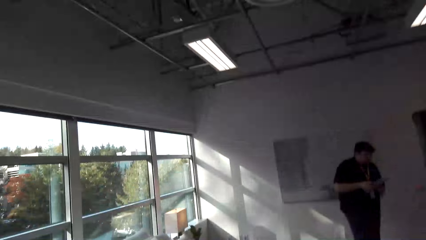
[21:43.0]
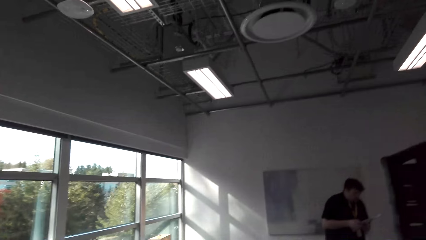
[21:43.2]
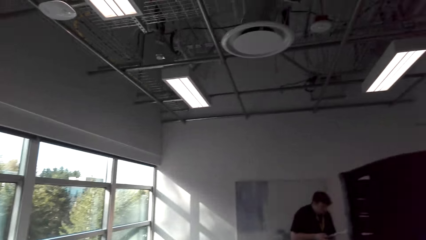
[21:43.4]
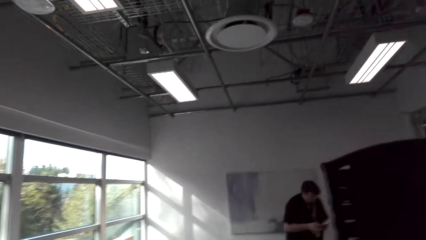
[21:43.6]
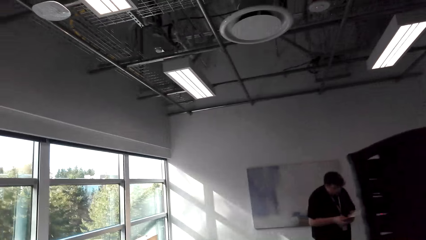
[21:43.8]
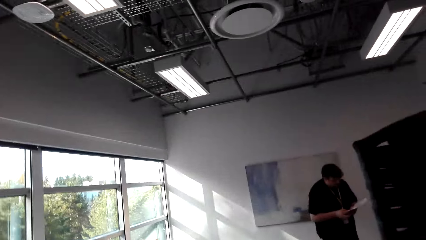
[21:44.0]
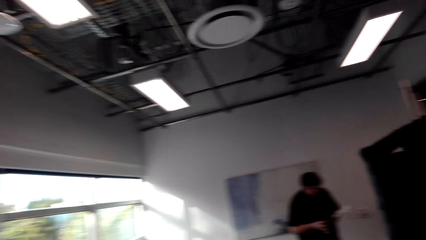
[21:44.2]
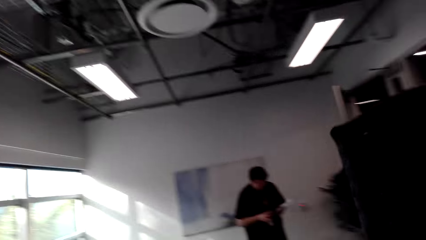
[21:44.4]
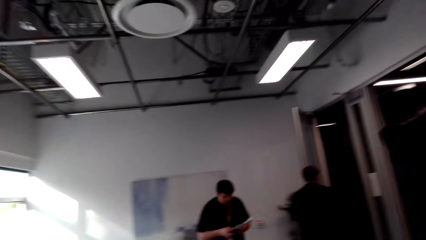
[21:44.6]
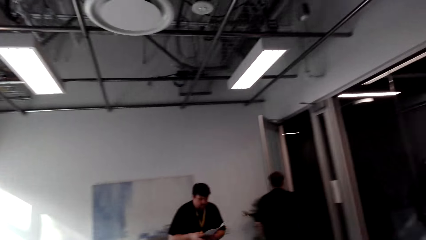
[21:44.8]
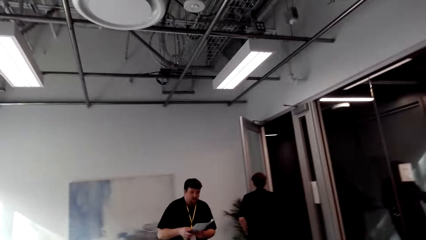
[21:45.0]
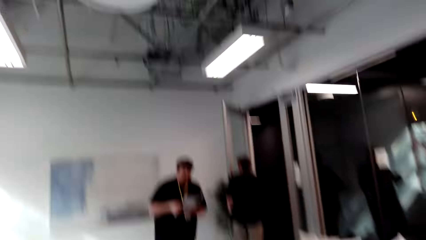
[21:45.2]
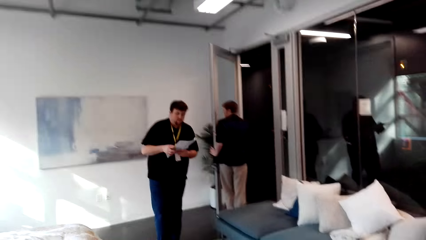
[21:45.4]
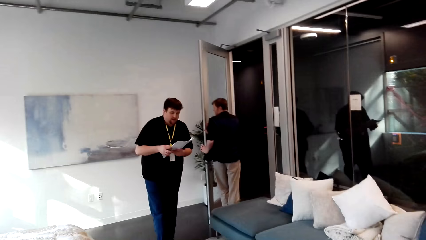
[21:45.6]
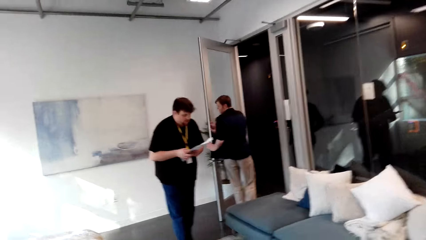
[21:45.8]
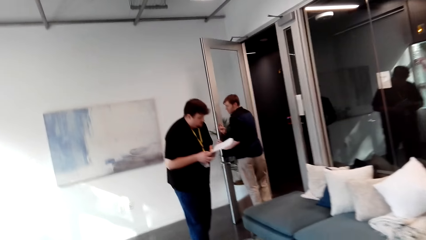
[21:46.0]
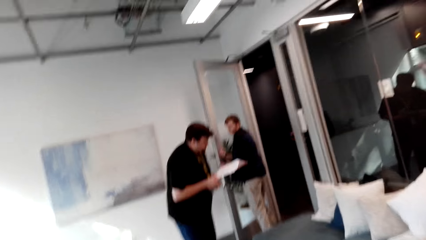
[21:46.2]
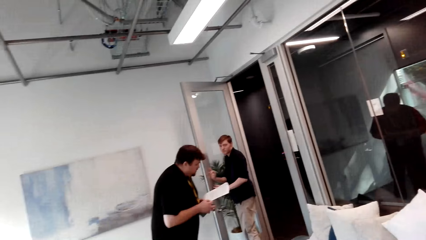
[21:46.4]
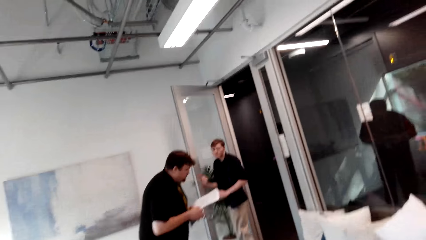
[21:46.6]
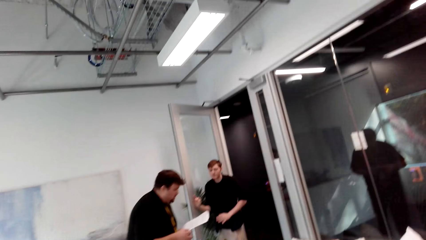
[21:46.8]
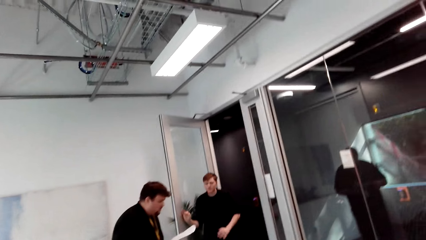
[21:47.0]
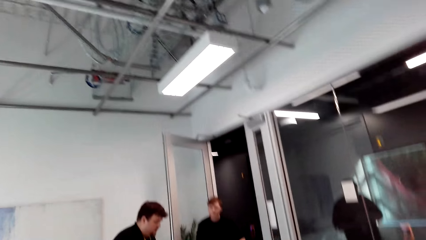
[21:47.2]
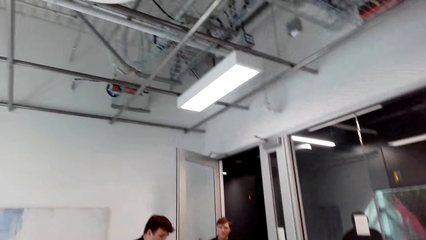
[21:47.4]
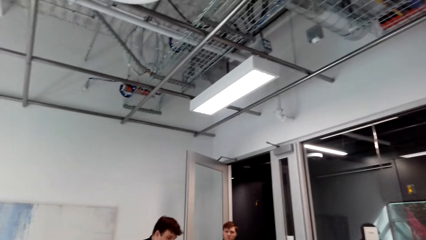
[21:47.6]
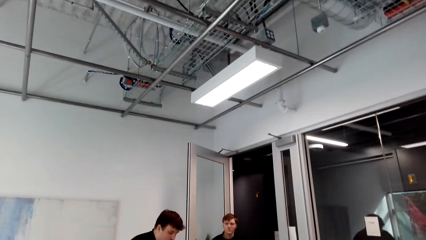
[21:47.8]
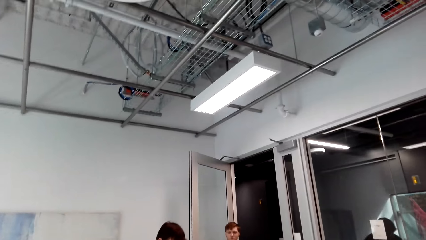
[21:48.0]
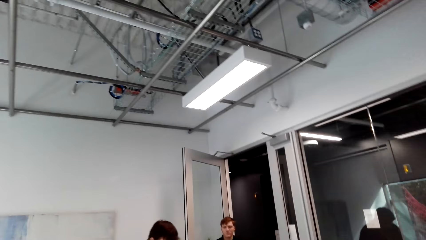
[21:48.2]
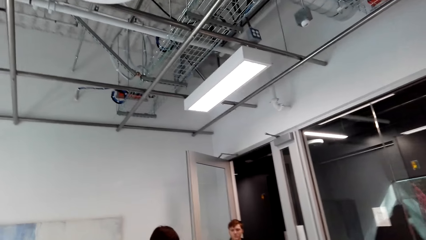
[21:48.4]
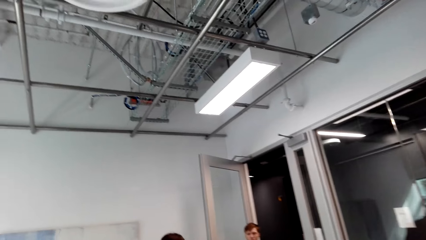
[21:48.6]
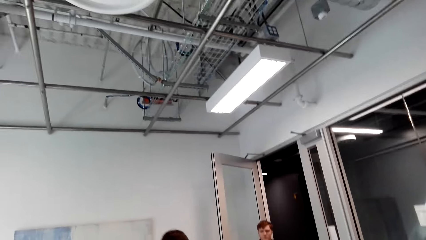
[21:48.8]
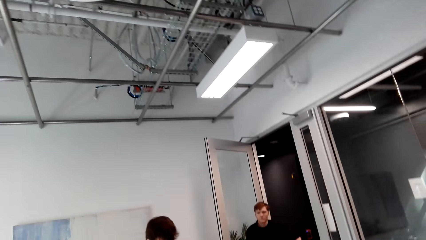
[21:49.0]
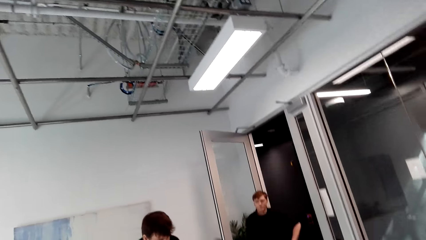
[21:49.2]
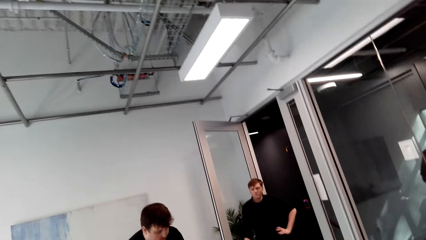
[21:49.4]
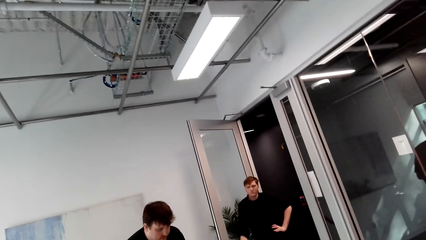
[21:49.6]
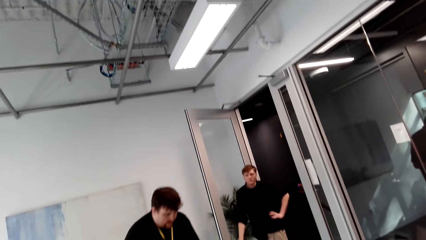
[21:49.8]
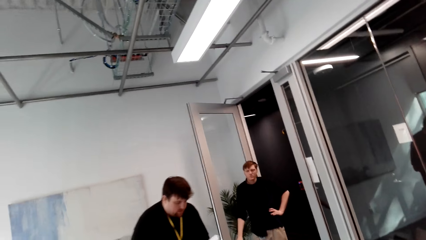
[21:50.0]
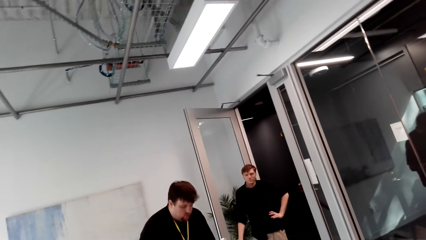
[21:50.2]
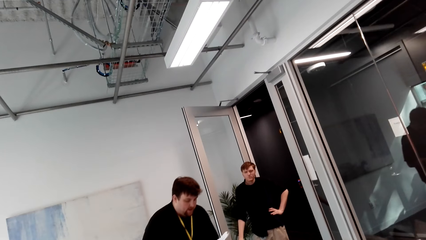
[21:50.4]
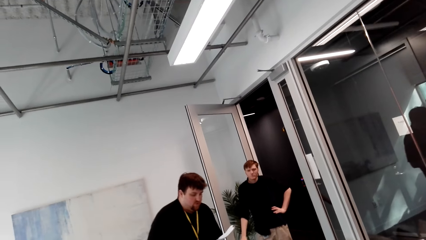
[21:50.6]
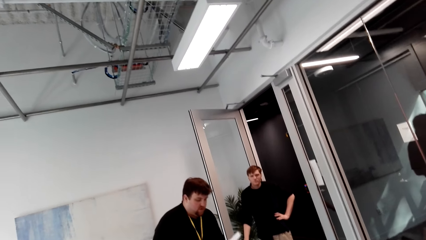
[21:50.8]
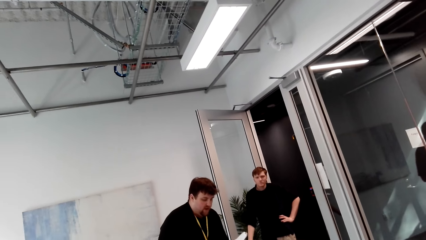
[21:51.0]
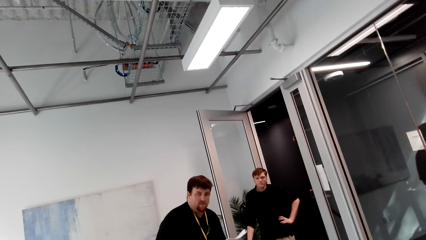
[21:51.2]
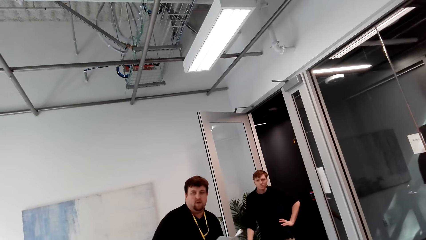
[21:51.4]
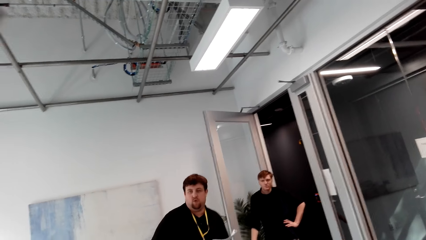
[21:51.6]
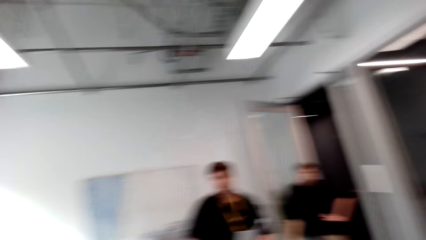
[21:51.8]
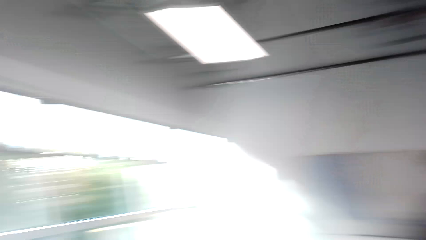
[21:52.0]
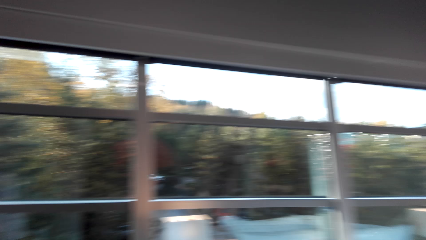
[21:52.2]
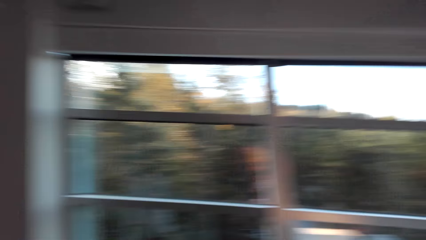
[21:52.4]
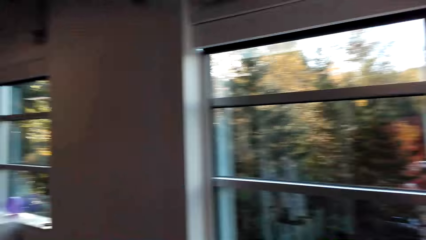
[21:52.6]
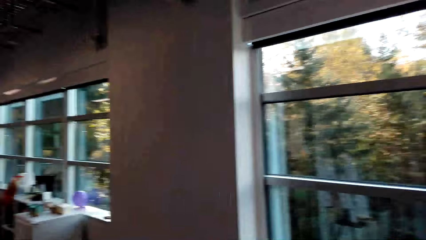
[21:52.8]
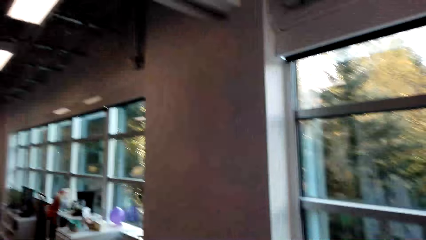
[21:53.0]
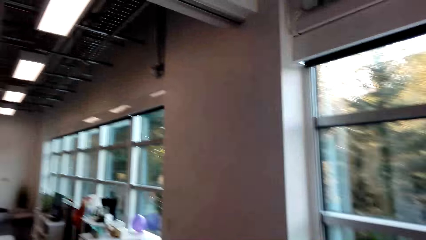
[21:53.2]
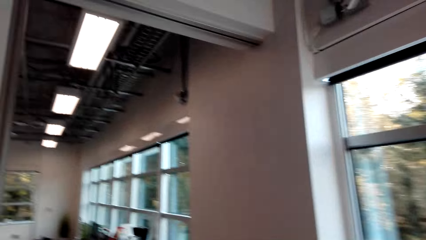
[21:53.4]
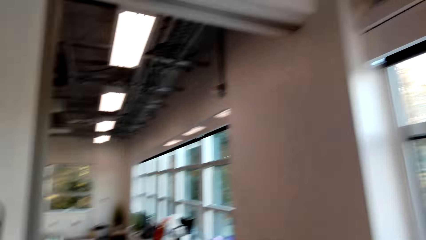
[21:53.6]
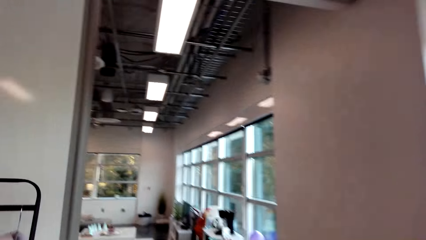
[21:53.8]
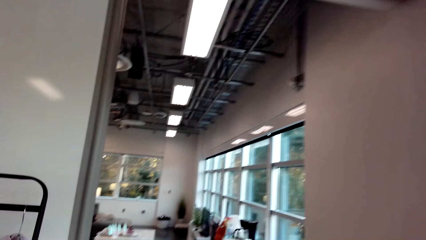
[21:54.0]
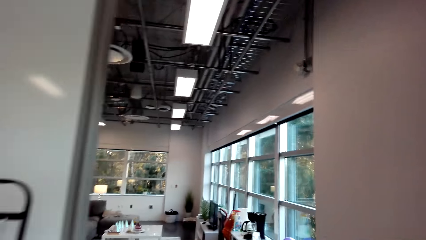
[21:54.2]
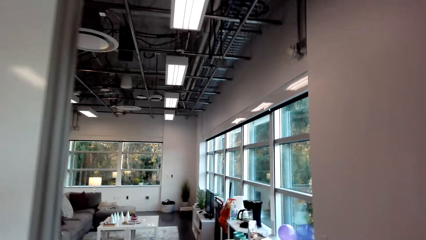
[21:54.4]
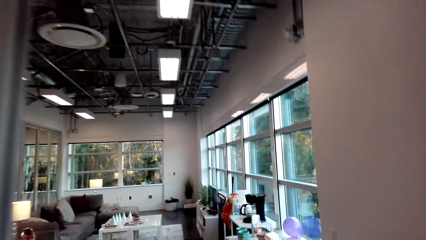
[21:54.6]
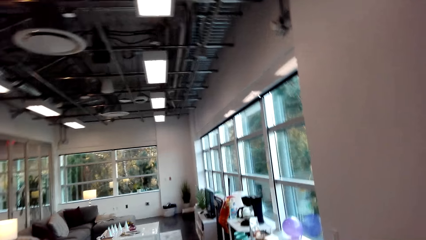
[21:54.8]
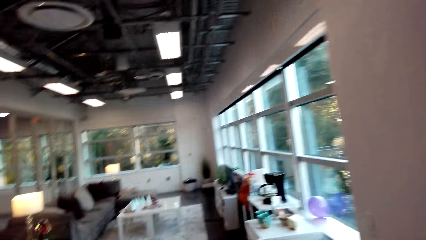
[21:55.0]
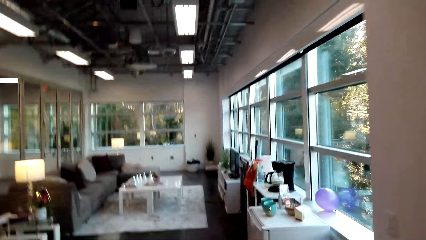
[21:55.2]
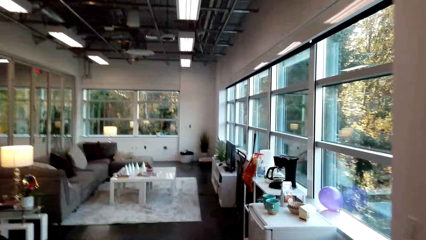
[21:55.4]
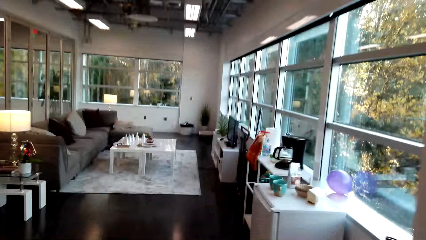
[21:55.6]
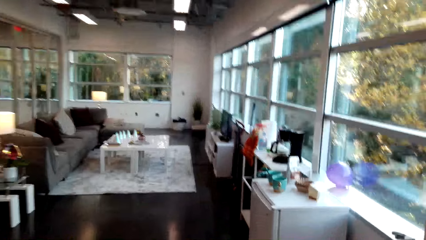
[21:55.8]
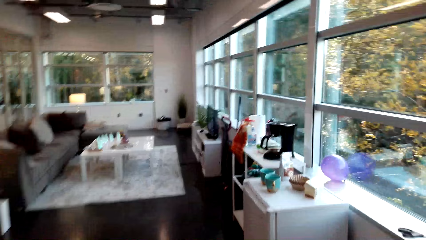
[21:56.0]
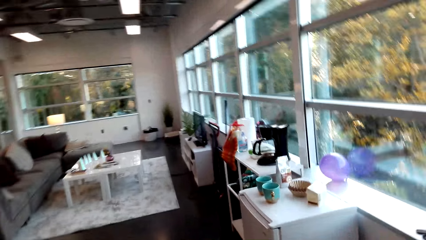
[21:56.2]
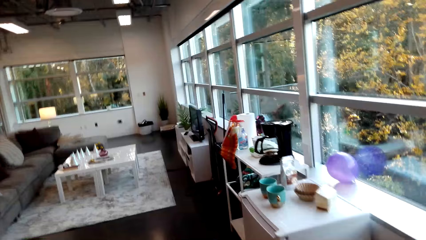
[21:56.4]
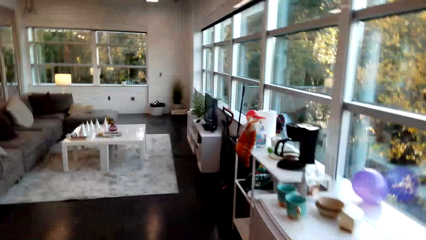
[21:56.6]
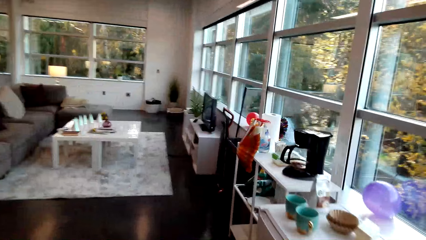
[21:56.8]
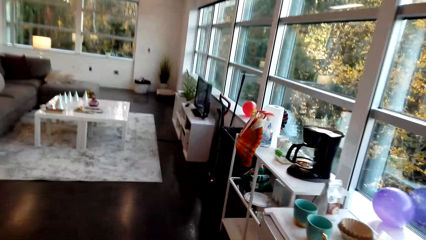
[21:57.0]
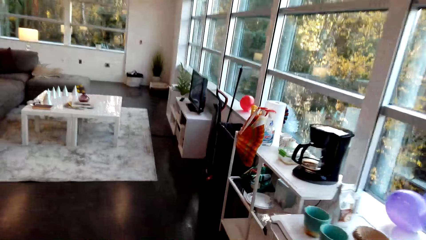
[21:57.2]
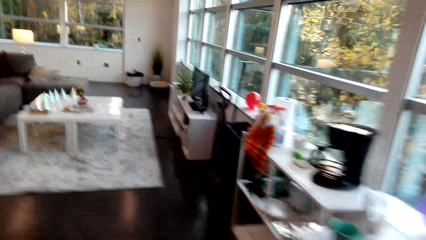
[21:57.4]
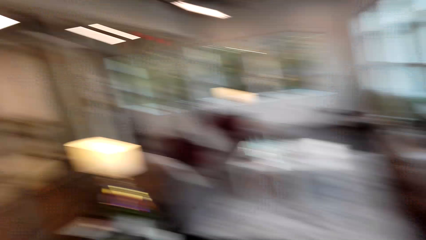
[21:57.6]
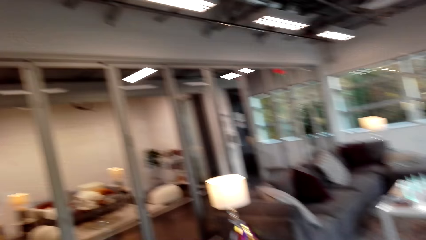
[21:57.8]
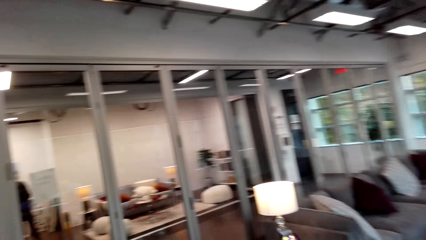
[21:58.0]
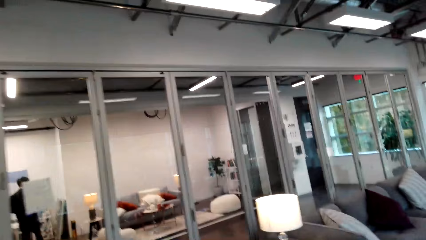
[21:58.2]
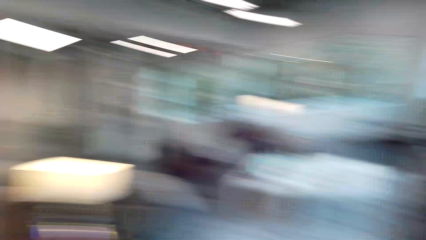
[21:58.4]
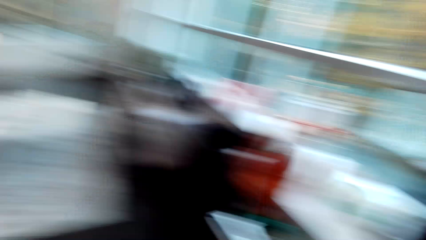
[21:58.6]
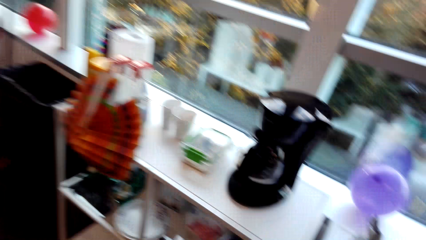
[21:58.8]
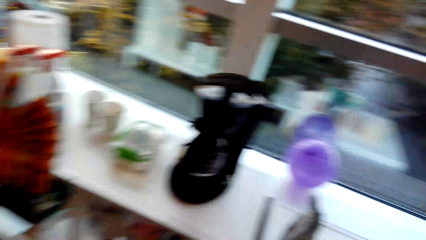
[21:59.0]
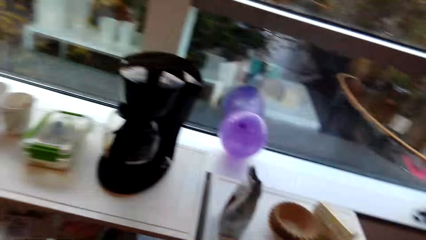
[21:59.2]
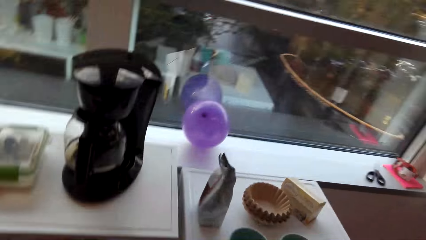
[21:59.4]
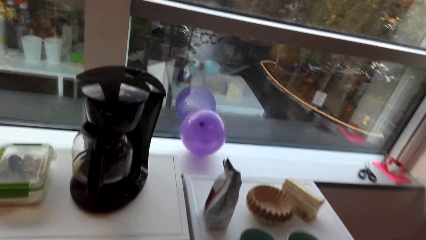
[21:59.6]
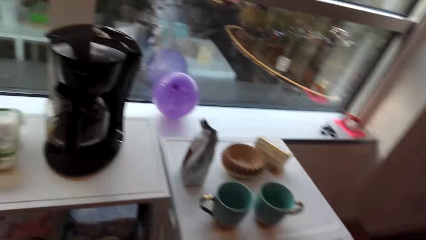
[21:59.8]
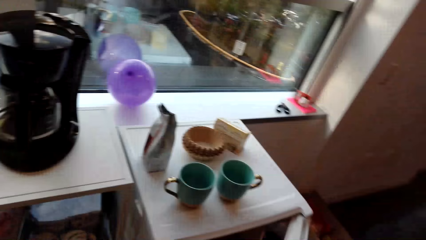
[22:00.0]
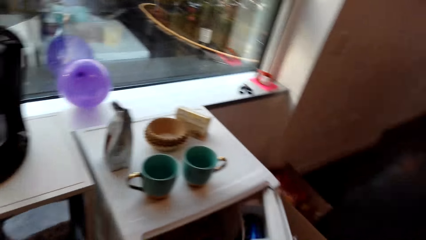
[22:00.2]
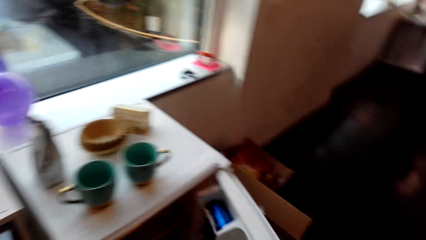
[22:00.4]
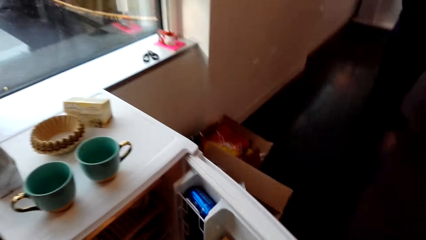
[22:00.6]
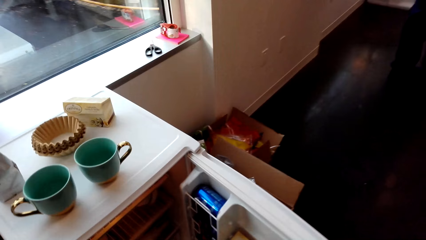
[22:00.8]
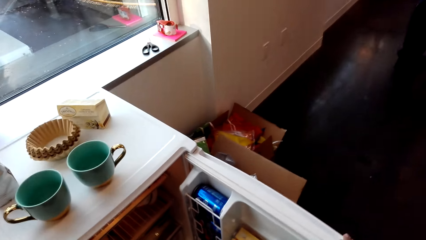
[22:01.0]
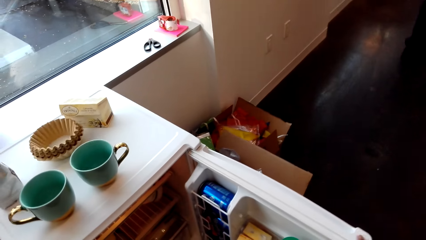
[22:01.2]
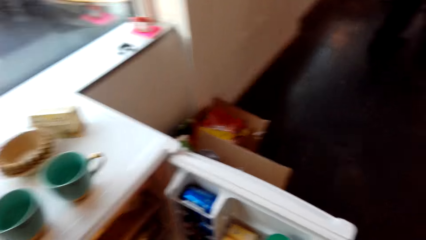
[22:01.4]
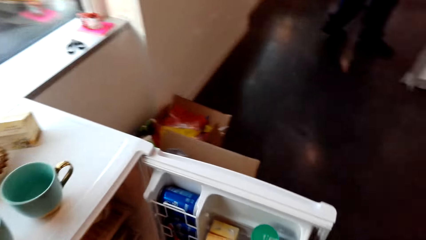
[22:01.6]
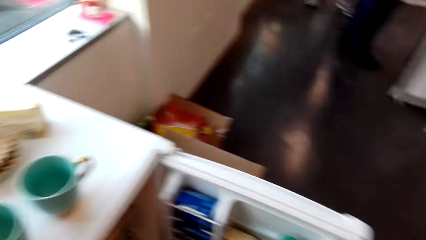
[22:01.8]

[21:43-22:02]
The camera wearer looks at a person and looks at another person. The other person looks at his papers. A man opens a door. The other person holds the door. Another man reads a book. The first person looks at his papers. The camera wearer turns around. He walks into the sitting room. He looks to his left. He opens a refrigerator.
